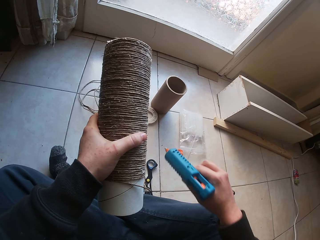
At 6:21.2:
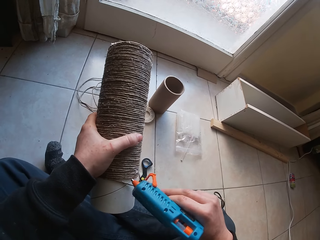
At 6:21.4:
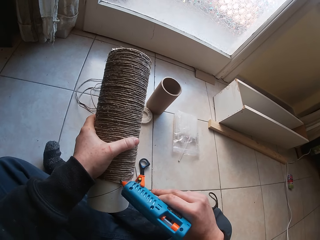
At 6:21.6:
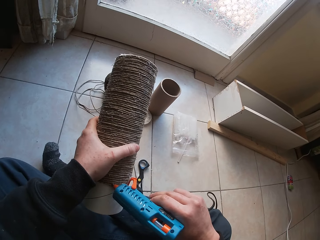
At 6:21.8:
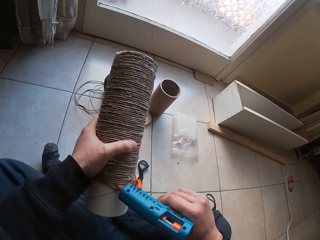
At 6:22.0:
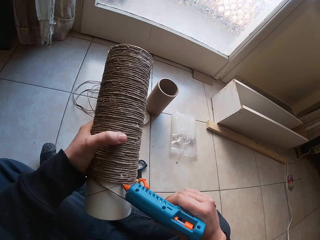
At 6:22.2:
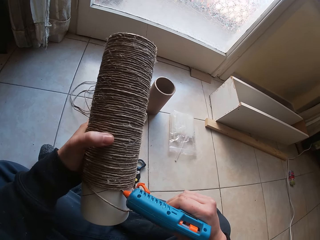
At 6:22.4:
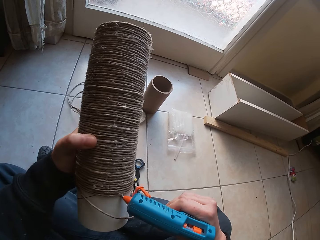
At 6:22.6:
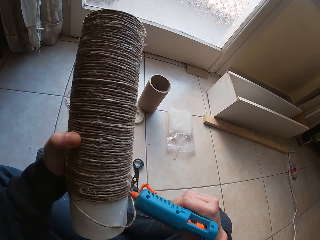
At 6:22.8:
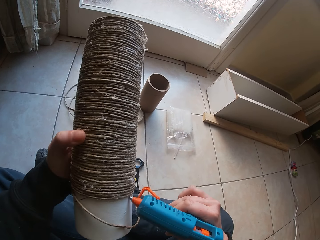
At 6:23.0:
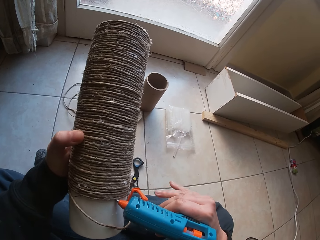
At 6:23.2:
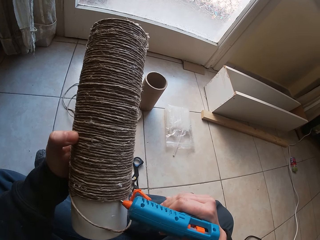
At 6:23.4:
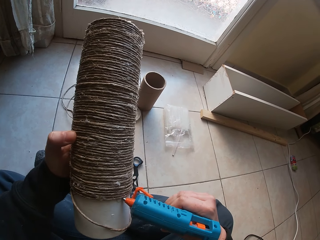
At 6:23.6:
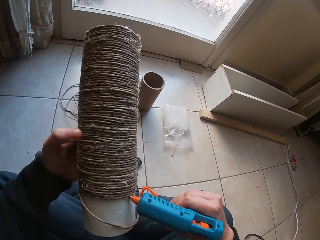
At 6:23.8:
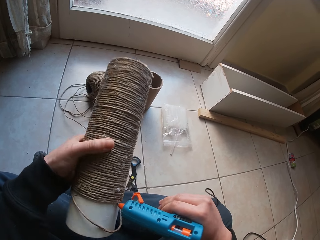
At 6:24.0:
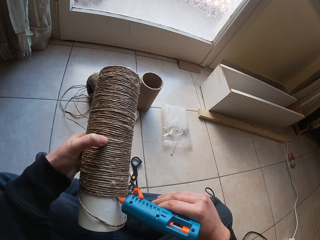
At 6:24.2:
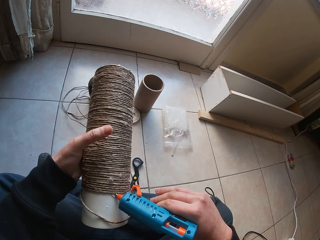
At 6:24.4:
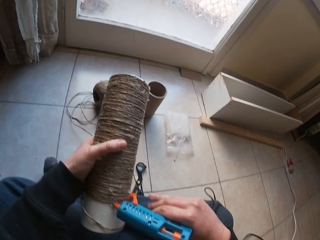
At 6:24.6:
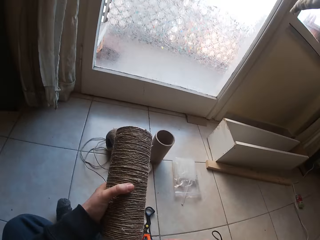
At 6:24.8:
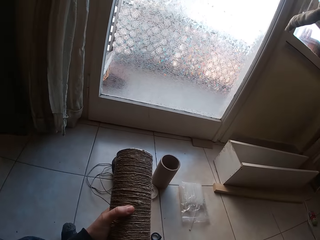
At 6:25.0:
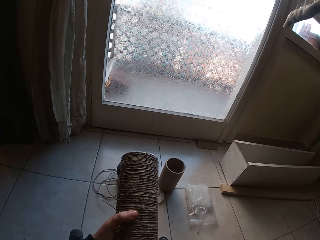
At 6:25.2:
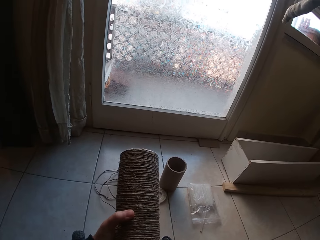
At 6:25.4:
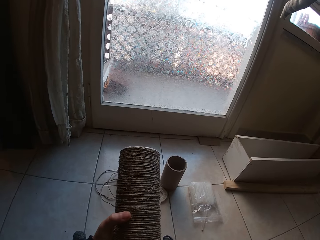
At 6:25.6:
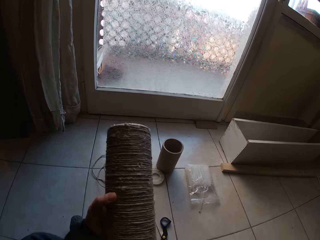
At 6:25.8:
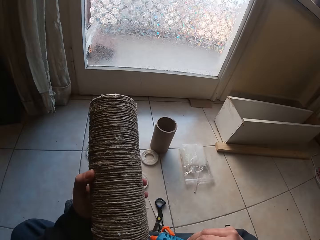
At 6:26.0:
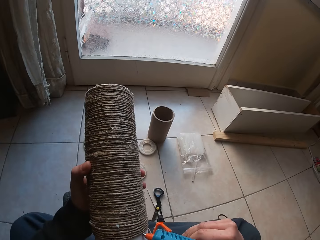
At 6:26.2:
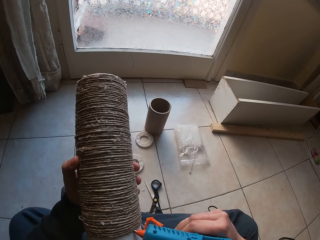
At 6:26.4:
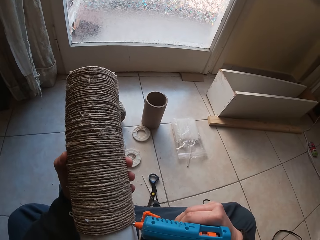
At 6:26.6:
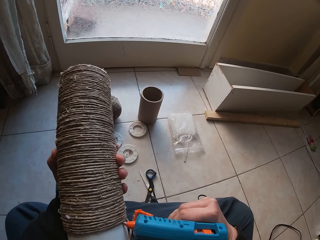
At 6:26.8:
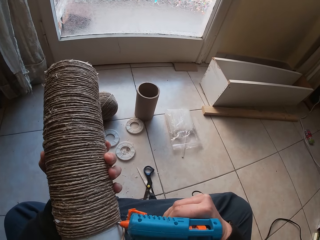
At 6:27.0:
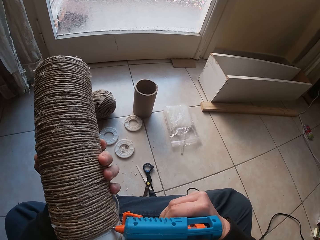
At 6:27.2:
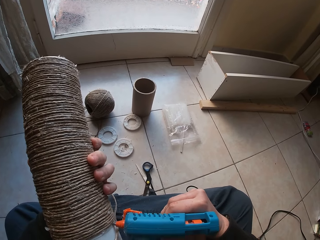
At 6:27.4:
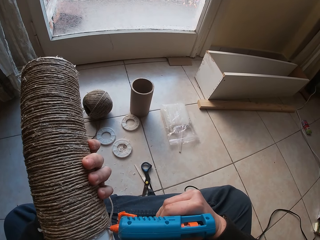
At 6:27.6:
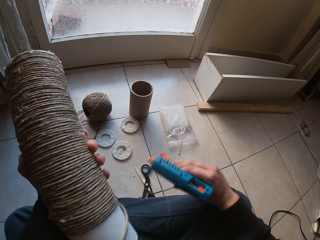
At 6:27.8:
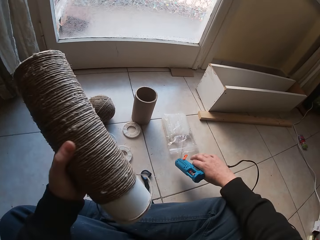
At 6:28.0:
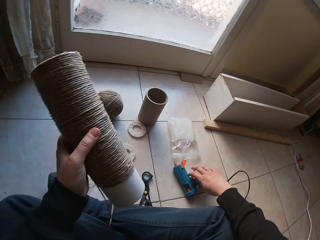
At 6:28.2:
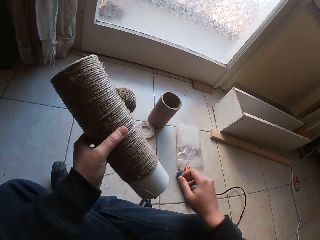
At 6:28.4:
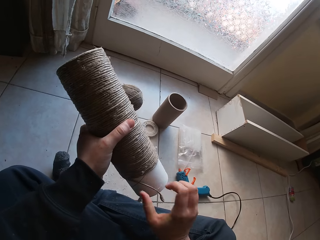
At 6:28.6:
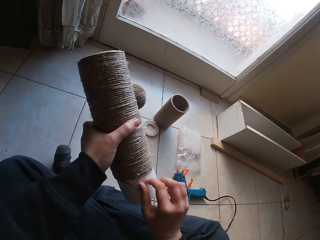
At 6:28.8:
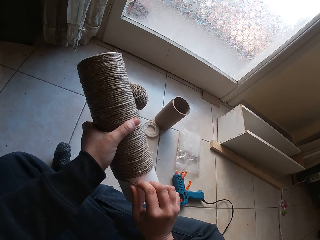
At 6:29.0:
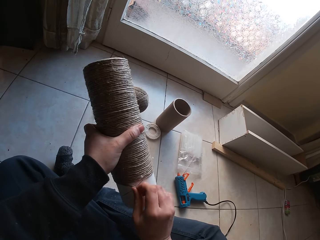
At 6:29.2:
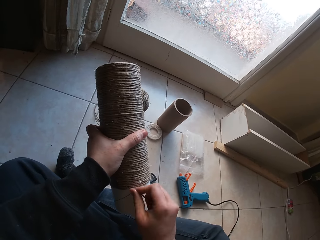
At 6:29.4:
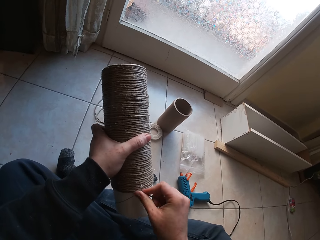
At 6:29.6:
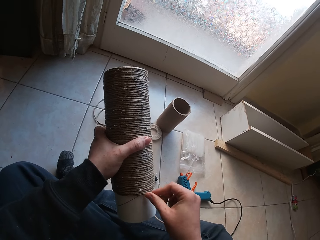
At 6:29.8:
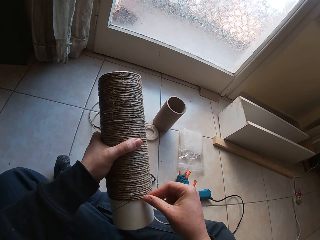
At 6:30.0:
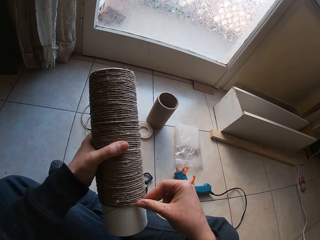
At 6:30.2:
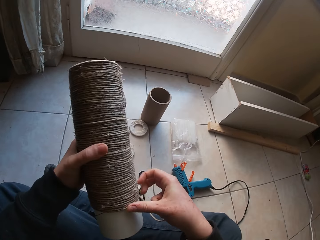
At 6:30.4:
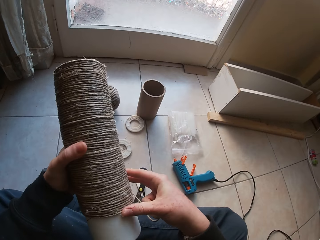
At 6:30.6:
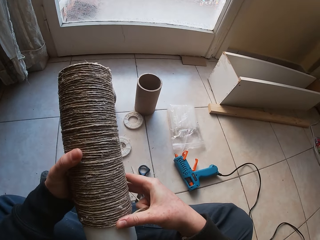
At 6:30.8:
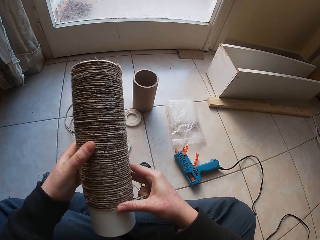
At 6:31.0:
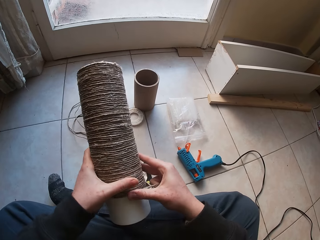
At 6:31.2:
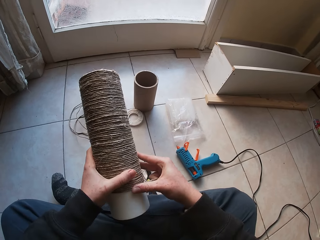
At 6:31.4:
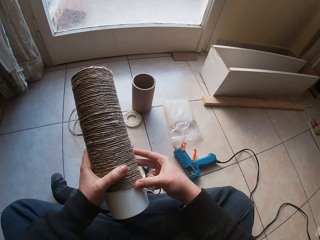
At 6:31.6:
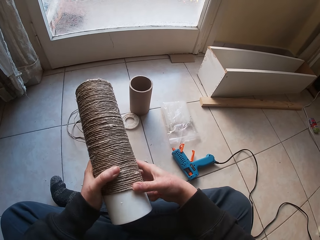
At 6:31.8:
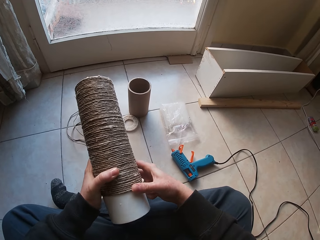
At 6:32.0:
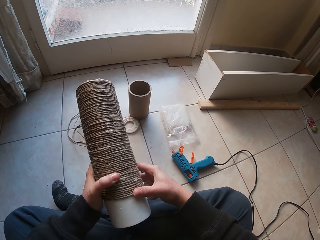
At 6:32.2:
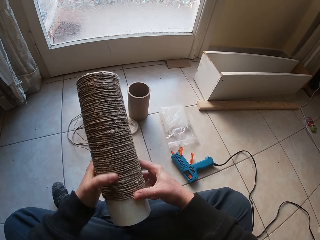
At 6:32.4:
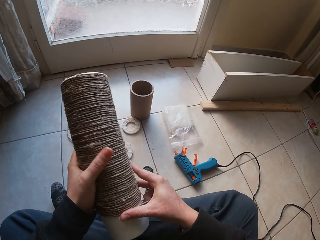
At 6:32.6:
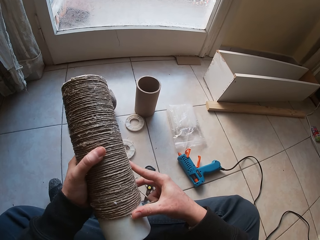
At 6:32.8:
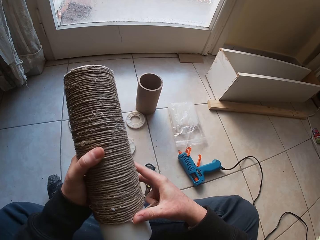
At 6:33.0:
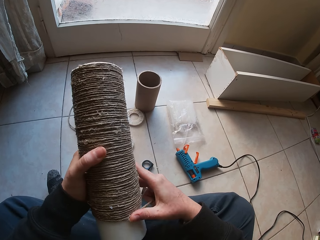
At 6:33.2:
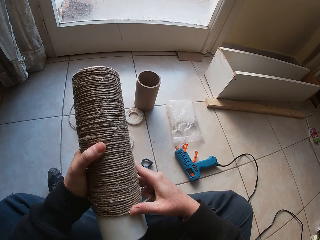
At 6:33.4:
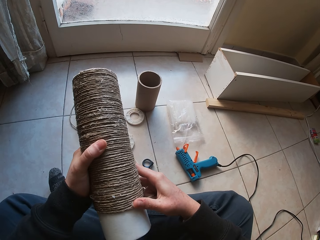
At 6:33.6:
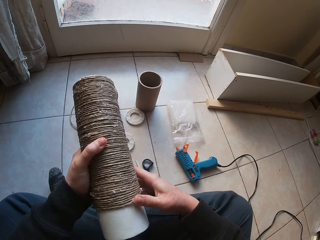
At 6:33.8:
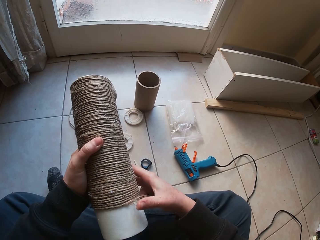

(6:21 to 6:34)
The camera wearer picks up the glue gun from the floor with his right hand. He applies glue to the craft with the glue gun in his right hand. He puts the glue gun on the floor with his right hand. He puts the rope round the tubular cardboard with his right hand.

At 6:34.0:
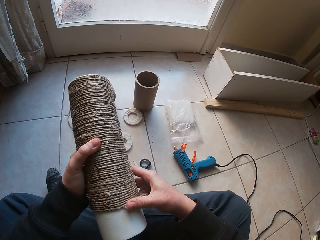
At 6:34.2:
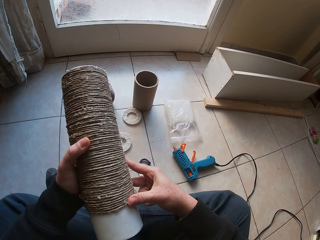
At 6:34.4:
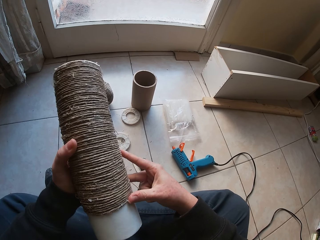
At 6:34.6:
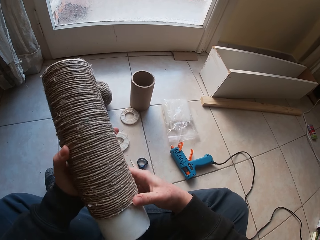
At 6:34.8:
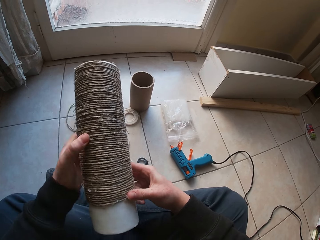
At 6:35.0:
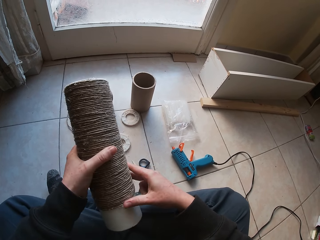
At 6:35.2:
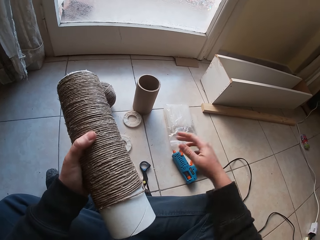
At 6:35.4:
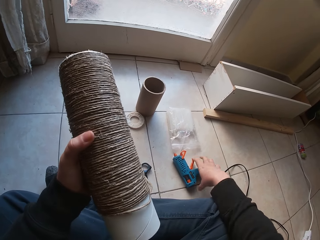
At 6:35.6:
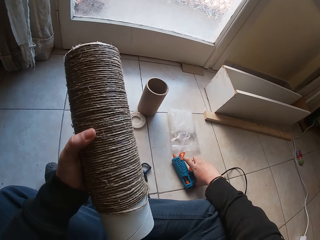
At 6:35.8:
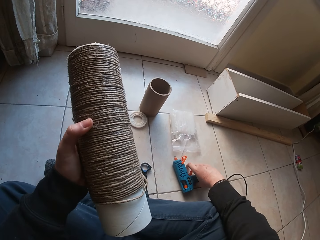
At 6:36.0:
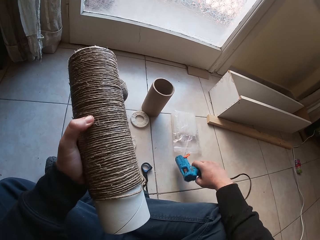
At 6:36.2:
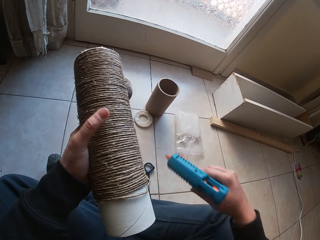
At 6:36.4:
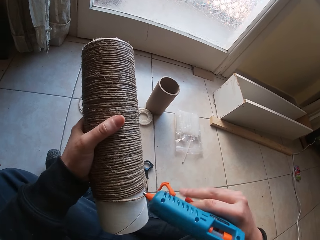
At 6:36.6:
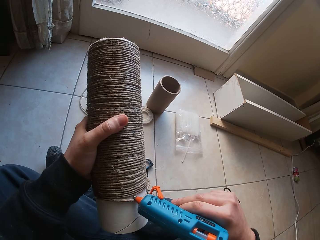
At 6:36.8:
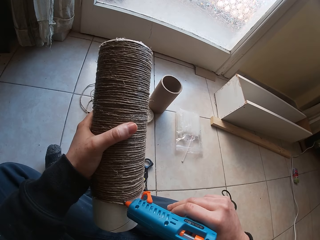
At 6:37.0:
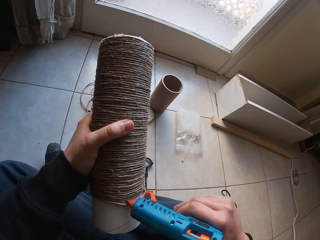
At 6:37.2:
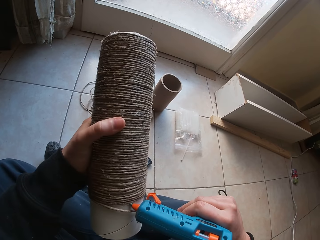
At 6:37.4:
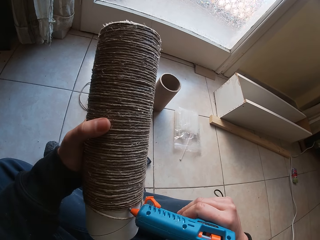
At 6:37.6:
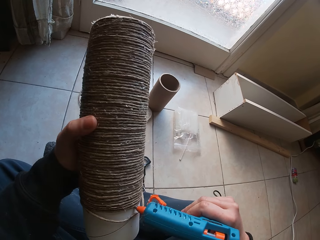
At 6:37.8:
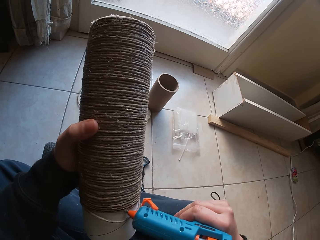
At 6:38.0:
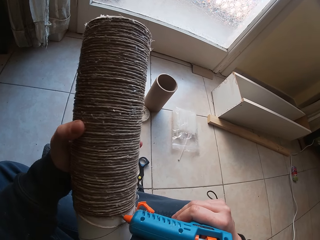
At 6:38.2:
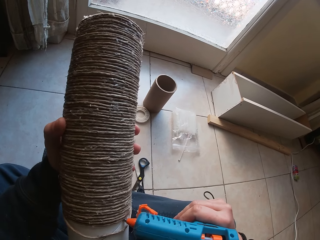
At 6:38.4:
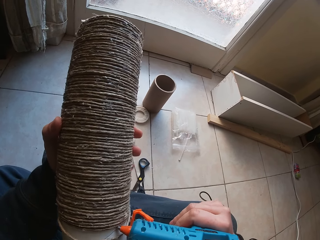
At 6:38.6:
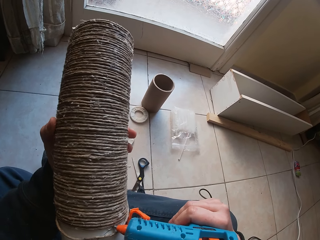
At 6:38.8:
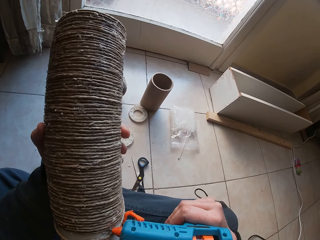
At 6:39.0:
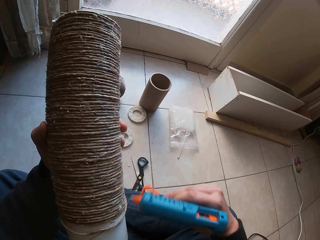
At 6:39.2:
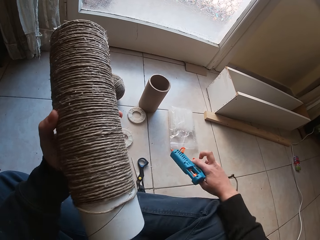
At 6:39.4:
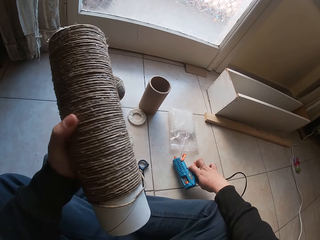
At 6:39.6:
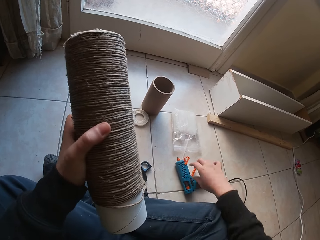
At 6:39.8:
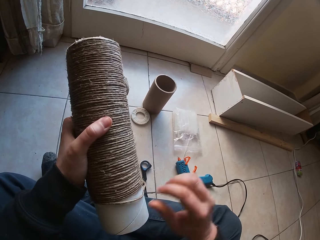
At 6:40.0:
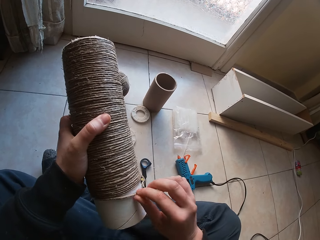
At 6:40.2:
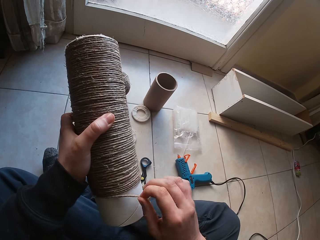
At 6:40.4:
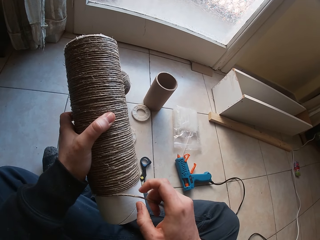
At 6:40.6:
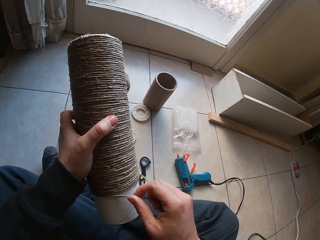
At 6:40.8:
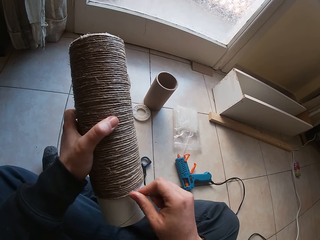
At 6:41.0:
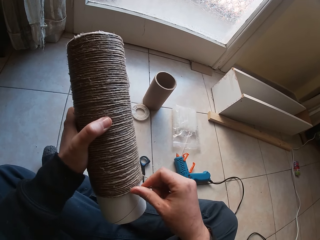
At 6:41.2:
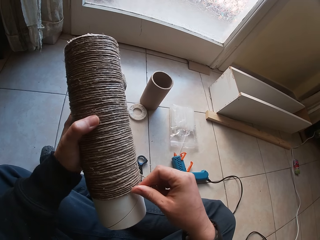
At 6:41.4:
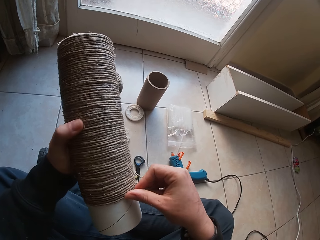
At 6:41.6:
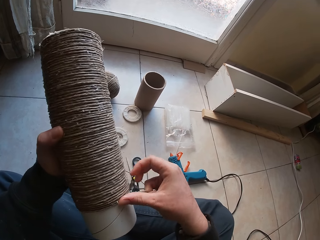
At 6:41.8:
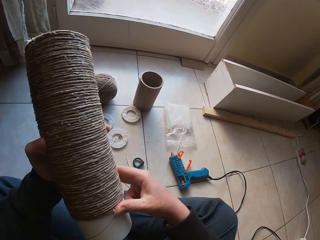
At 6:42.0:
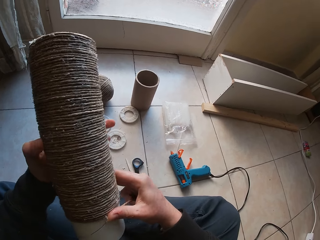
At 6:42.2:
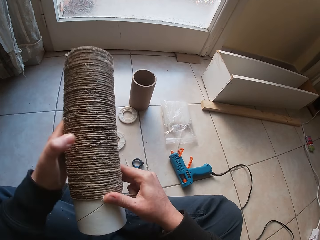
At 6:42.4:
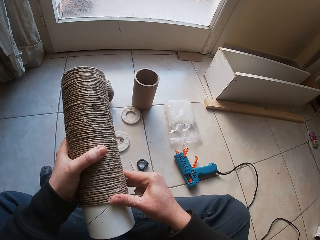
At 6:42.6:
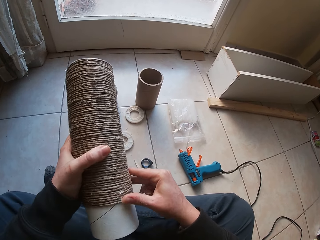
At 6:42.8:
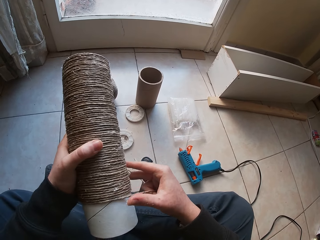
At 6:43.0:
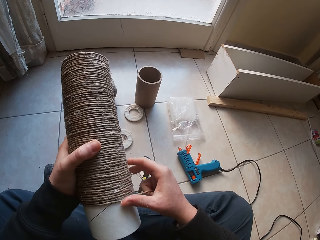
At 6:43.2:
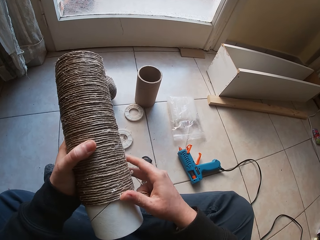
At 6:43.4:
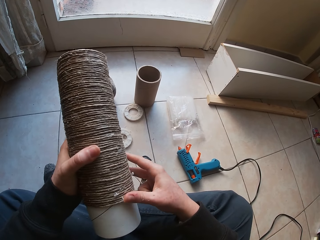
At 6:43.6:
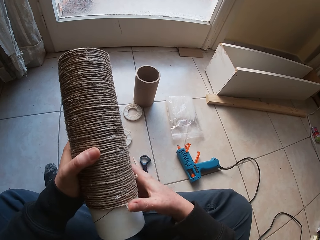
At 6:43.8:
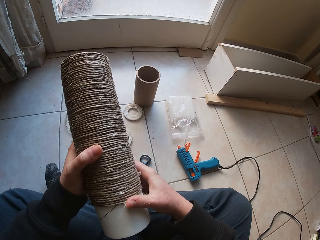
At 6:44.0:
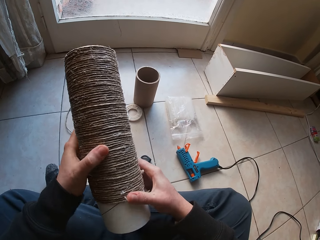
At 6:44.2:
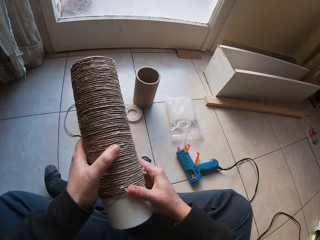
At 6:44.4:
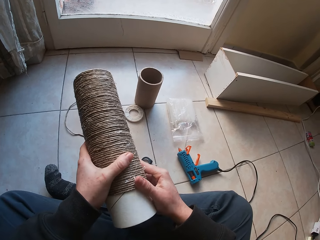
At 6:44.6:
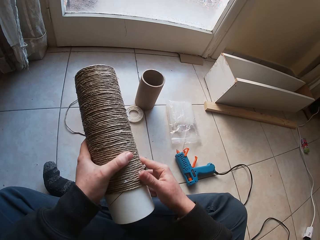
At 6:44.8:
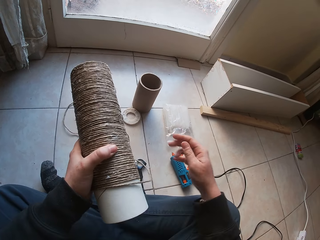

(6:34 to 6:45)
The camera wearer picks up the glue gun from the floor with his right hand. He applies glue to the craft with the glue gun in his right hand. He puts the glue gun on the floor with his right hand. He puts the rope round the tubular cardboard with his right hand.
